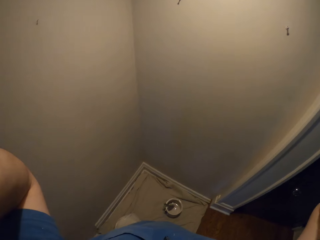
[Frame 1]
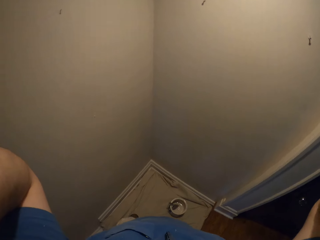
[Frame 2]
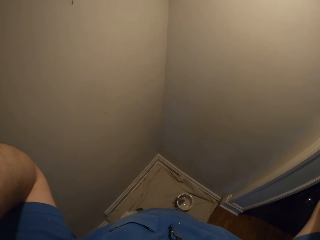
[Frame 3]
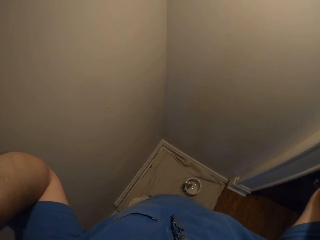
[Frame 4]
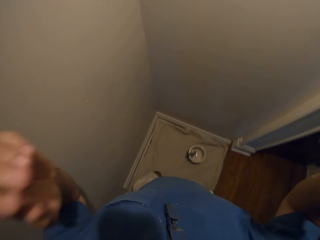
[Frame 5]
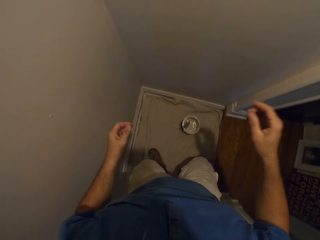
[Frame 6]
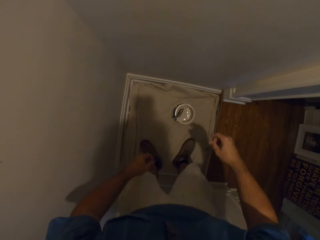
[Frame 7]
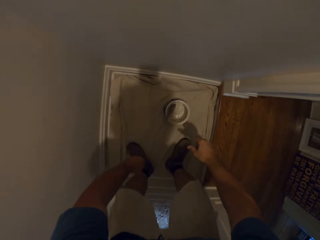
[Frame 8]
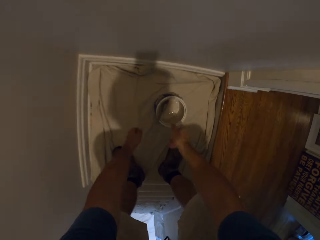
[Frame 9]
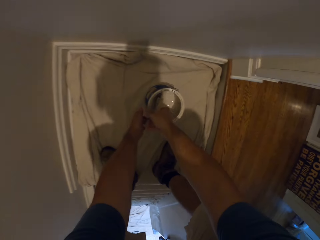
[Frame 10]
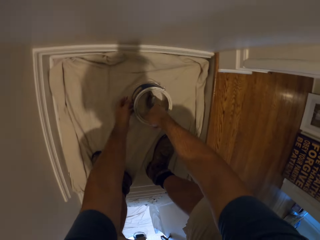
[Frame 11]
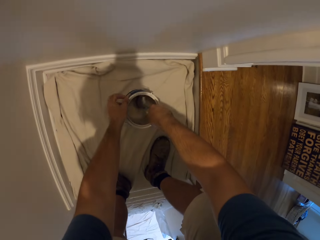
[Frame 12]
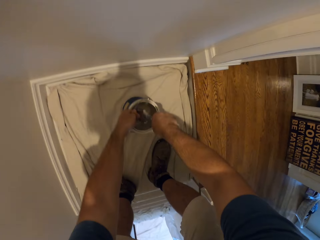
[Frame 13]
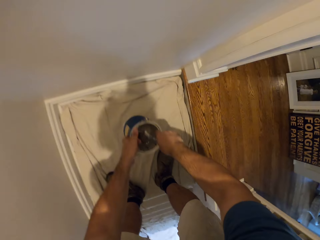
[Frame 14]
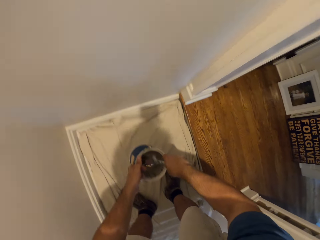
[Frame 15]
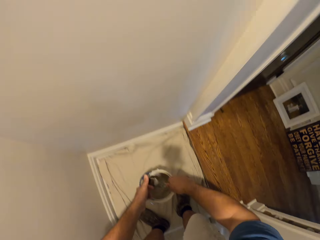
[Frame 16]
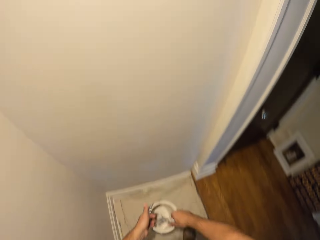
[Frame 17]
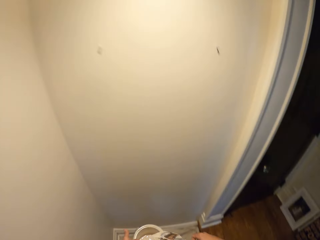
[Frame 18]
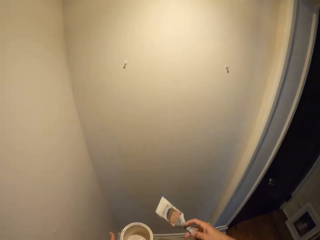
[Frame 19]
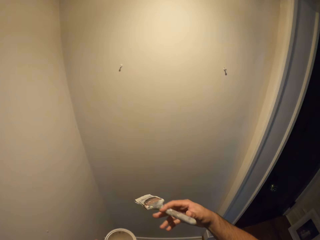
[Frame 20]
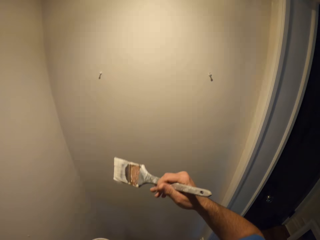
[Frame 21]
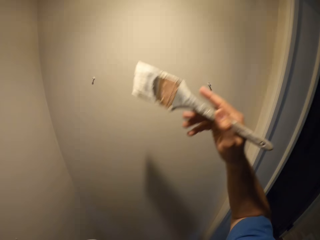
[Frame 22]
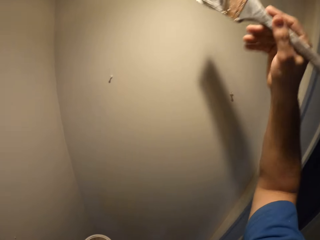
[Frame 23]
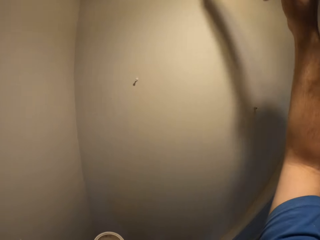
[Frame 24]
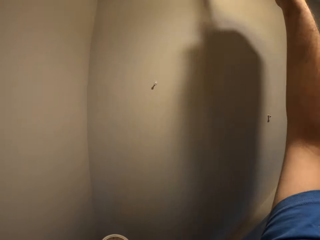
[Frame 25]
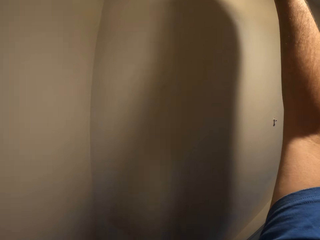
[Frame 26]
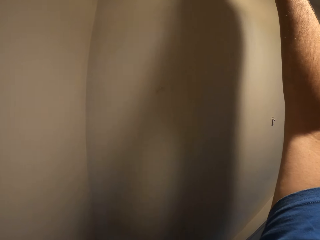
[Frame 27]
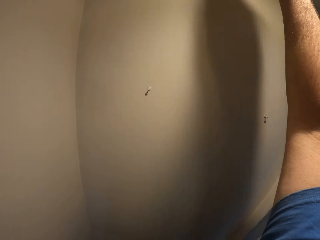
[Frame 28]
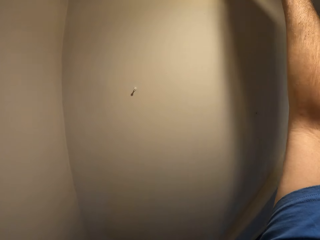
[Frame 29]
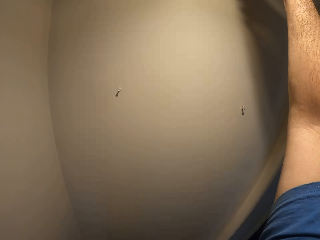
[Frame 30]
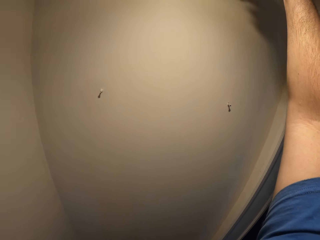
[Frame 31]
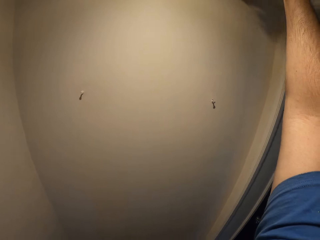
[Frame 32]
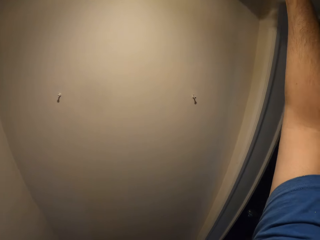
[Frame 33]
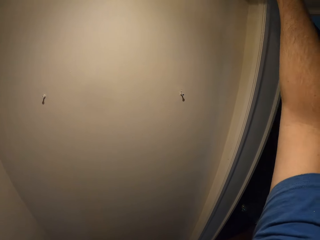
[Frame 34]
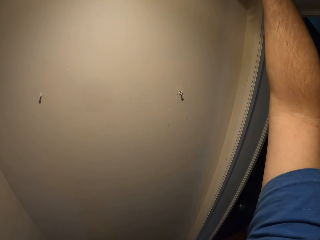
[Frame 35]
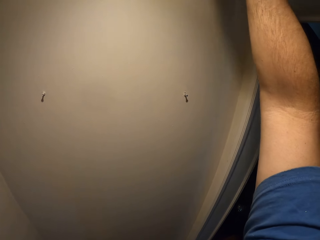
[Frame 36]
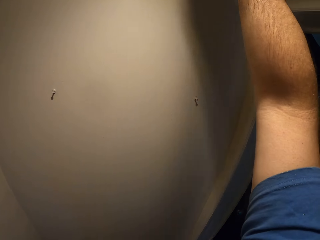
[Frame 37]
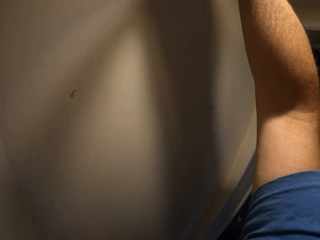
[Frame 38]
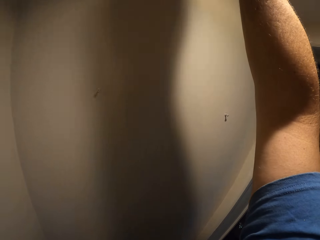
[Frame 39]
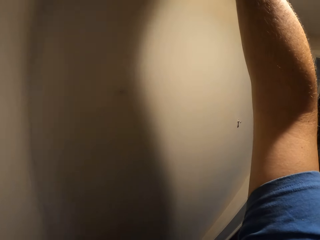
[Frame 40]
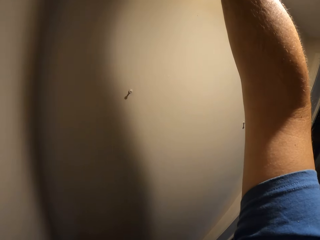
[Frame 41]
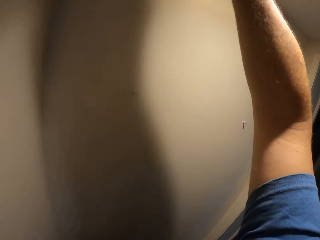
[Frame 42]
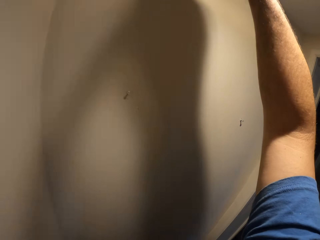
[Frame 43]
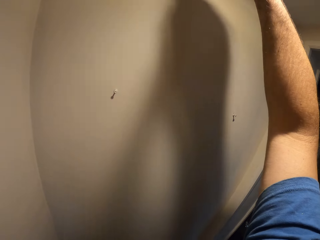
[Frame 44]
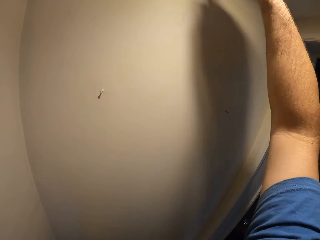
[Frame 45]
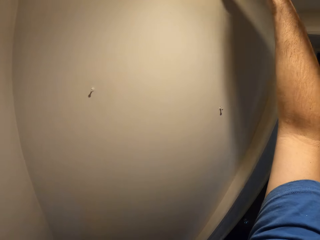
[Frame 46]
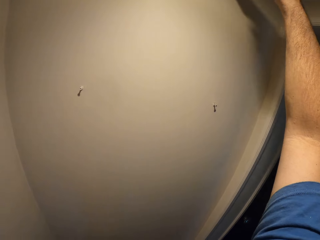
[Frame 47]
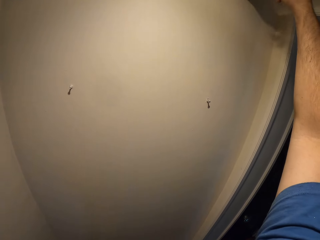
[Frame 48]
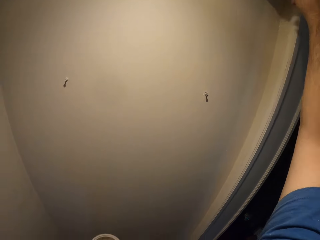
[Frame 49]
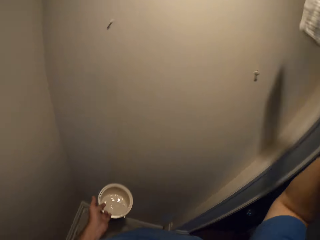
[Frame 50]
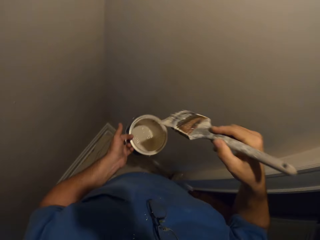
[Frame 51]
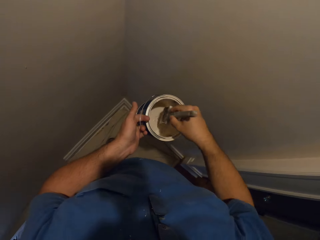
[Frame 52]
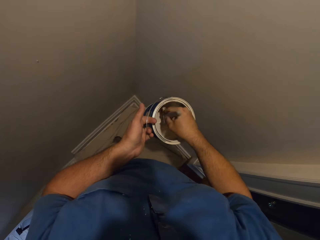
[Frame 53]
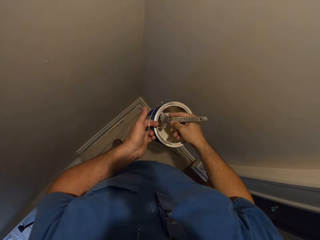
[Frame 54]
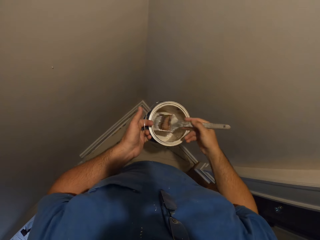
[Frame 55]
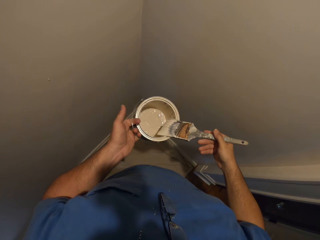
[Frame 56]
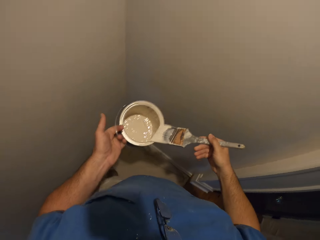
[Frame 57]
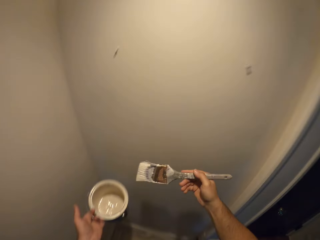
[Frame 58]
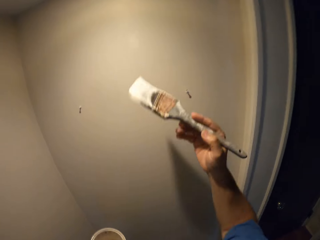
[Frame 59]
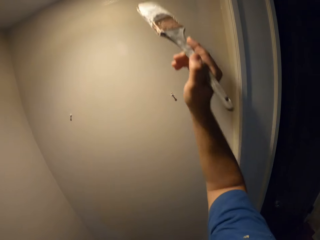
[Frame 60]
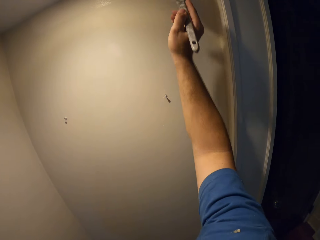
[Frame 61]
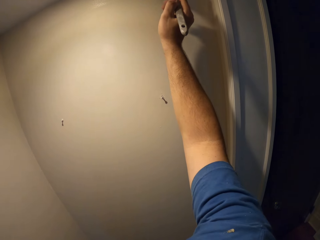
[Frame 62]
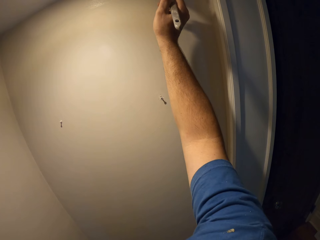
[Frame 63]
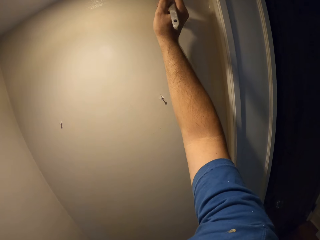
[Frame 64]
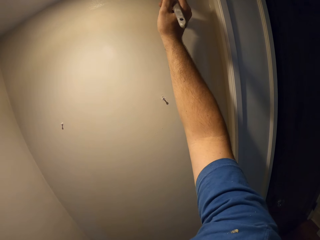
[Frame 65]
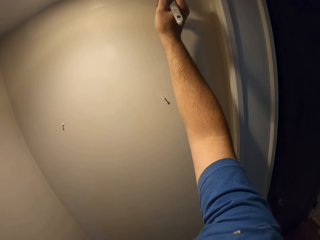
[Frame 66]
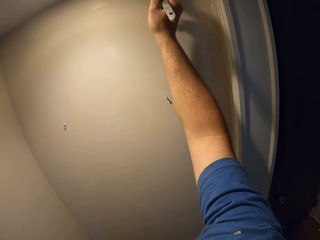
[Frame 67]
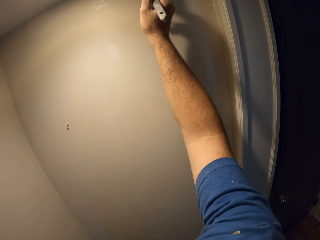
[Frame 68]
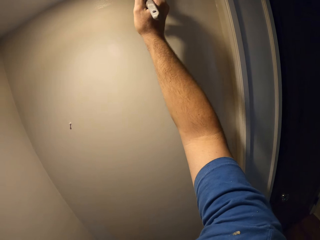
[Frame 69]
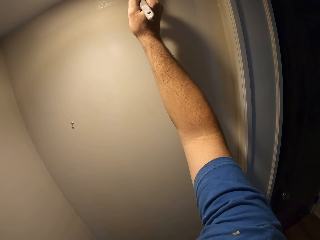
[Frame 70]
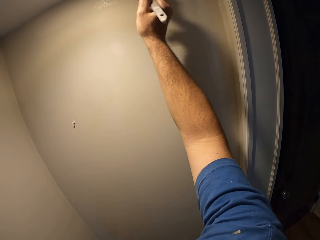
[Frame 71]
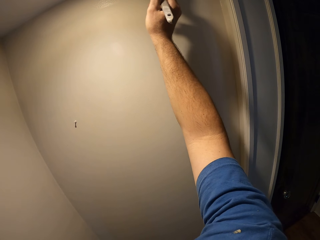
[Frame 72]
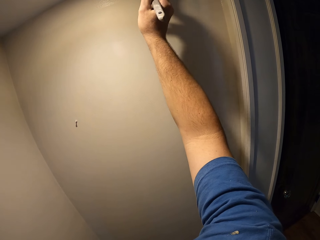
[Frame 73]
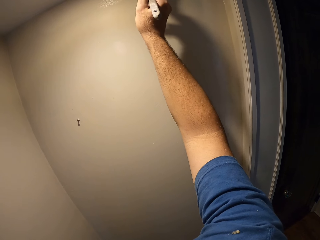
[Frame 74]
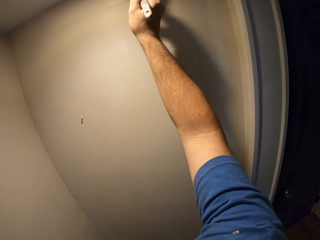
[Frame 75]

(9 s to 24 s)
The camera wearer bends. He picks up a paint brush with his right hand and picks up a paint can with his left hand. He stands. He takes some paint from the paint can with the paint brush. He paints a wall with the paint brush. He takes some paint from the paint can with the paint brush. He removes the excess paint from the brush. He paints the wall with the paint brush.

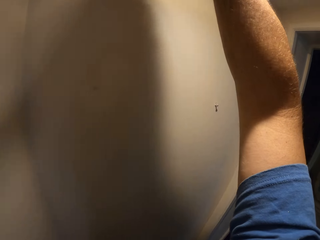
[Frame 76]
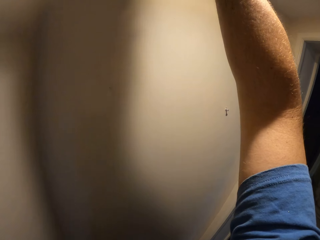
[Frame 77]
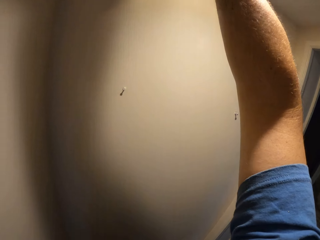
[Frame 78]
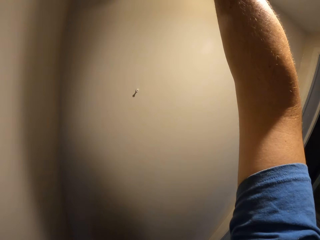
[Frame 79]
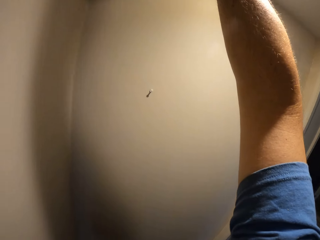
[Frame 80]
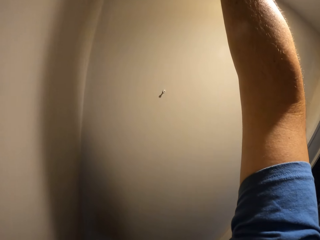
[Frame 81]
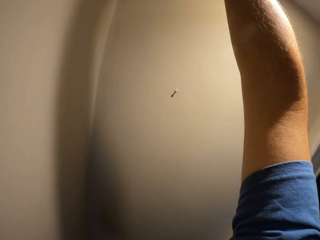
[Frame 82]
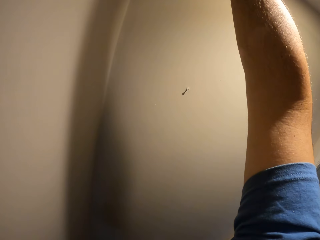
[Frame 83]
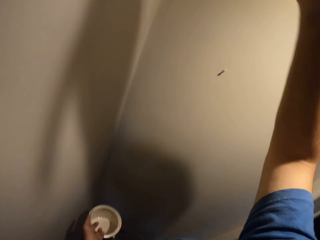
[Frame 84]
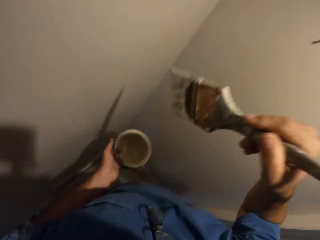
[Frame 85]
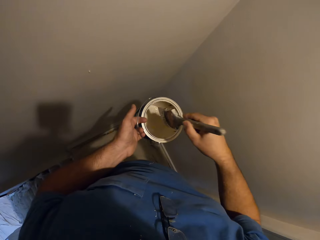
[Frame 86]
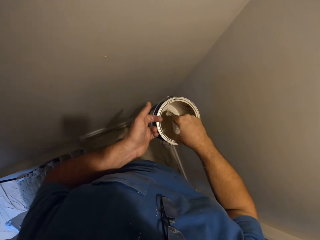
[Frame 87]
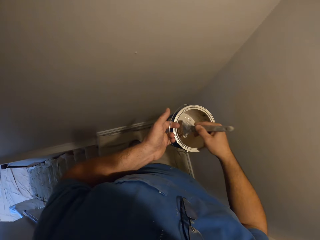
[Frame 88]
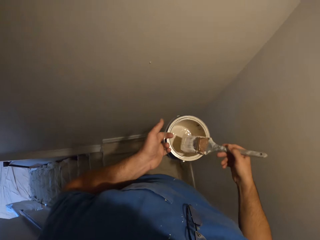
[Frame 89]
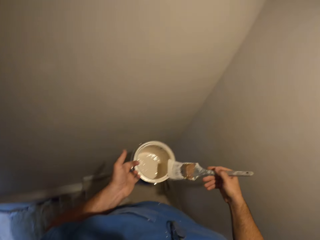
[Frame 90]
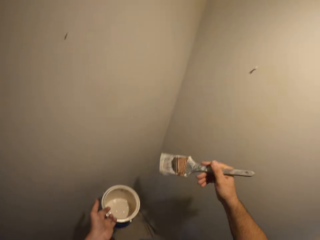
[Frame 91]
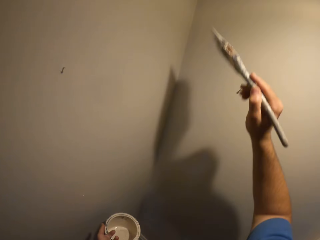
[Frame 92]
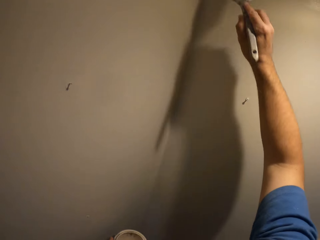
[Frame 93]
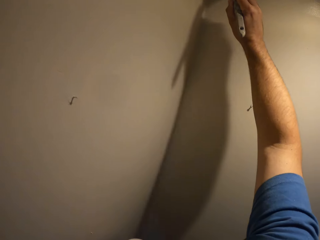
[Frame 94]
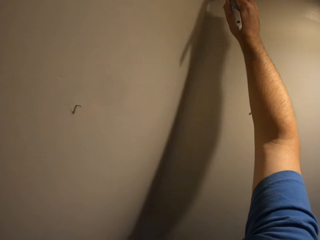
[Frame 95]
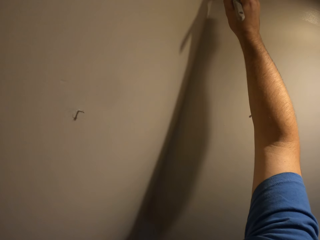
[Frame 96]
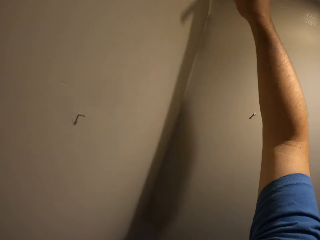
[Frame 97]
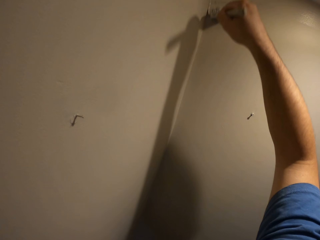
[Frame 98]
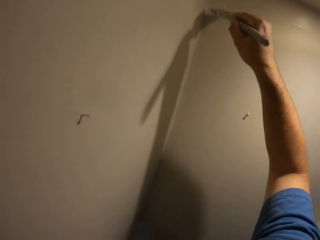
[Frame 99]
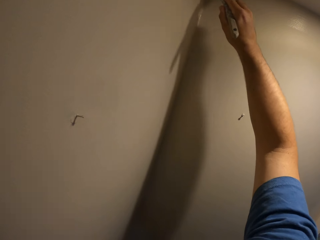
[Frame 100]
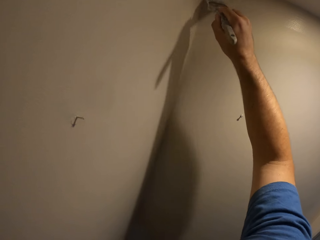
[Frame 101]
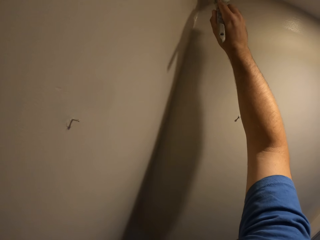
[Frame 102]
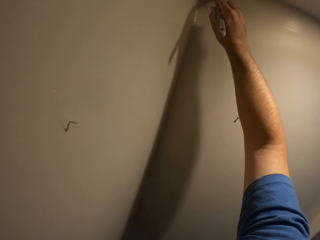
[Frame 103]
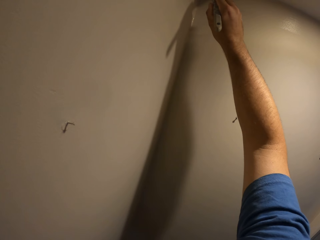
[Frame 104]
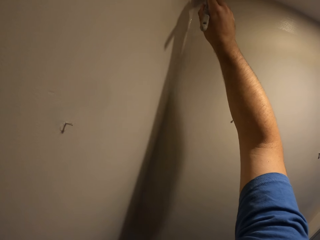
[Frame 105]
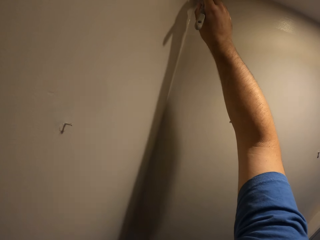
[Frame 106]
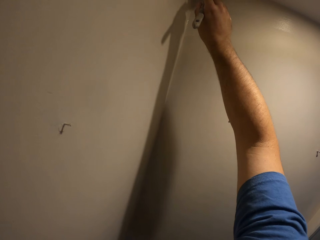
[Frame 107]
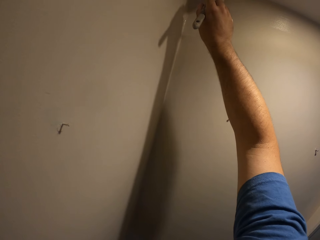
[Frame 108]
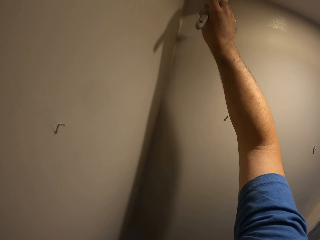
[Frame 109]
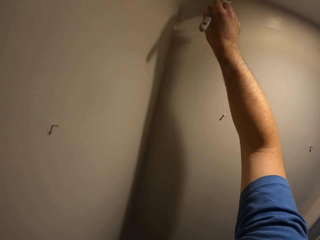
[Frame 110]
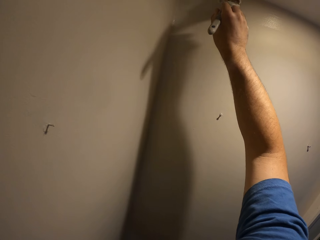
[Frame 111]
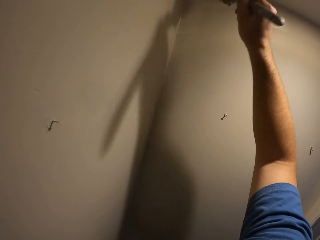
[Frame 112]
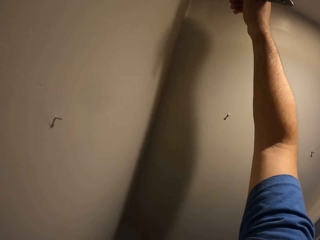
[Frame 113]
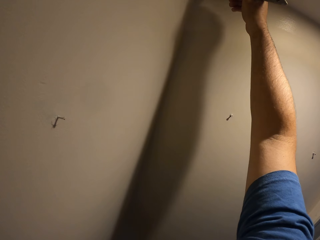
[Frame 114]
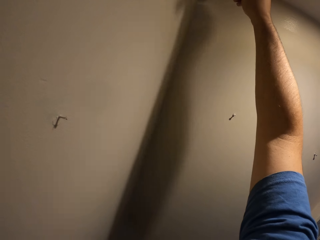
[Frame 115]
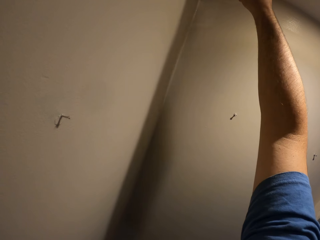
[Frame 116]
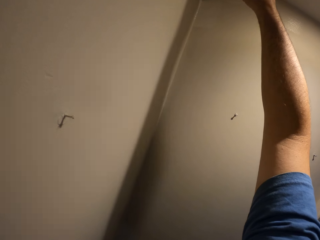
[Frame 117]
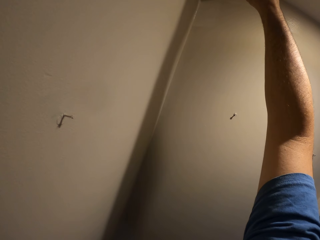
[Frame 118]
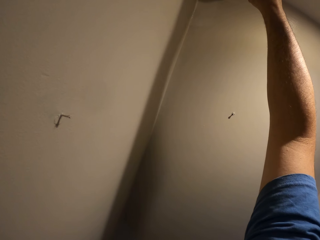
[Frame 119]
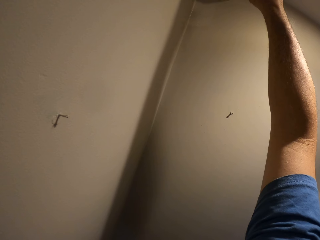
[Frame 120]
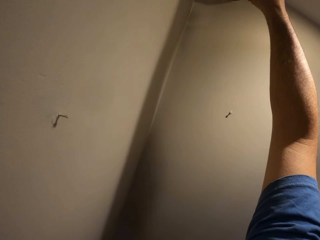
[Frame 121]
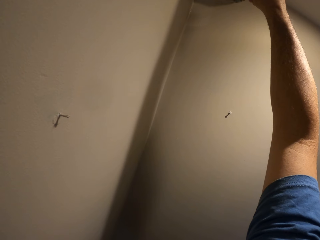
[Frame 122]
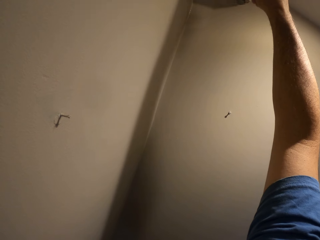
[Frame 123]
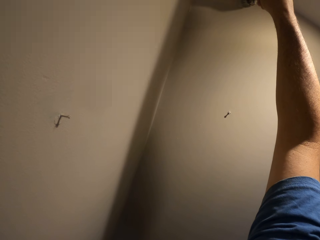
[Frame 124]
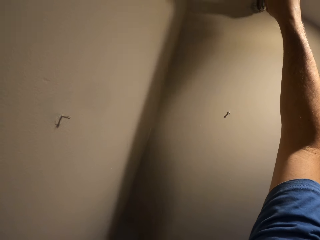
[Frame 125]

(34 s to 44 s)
The camera wearer takes some paint from the paint can with the paint brush. They paint the wall with the paint brush.
